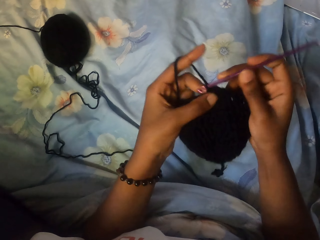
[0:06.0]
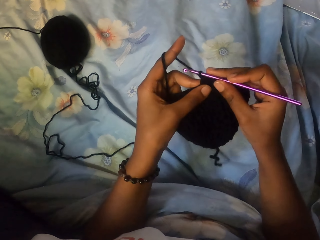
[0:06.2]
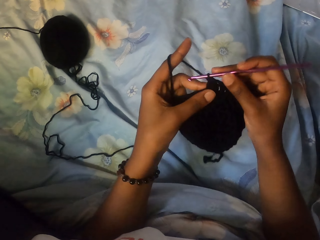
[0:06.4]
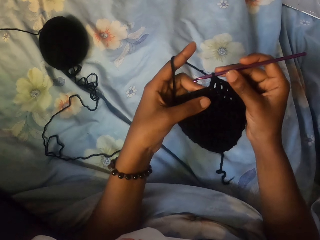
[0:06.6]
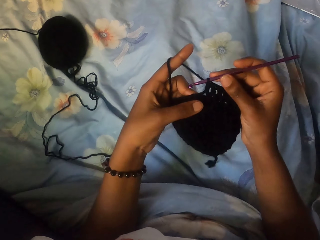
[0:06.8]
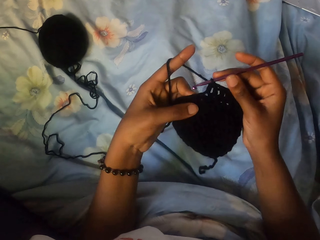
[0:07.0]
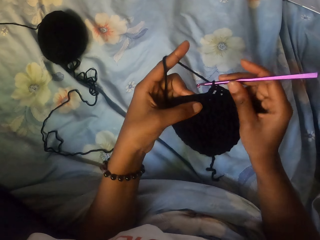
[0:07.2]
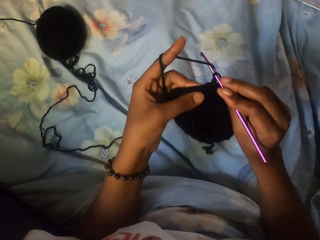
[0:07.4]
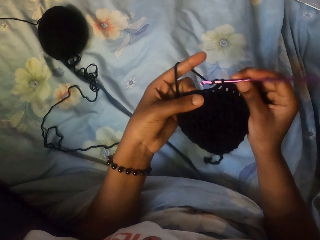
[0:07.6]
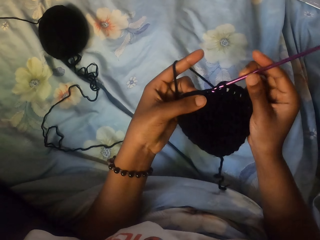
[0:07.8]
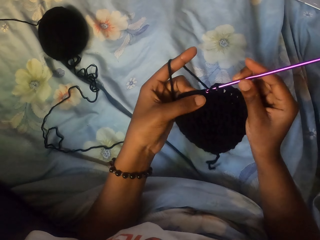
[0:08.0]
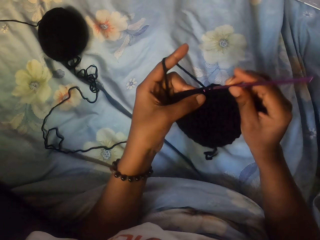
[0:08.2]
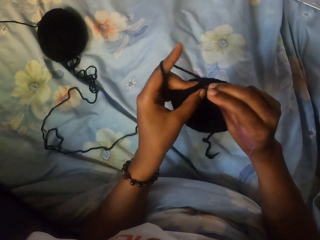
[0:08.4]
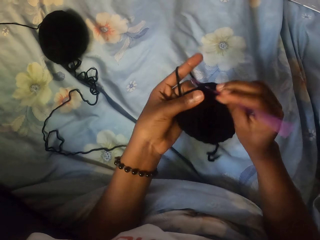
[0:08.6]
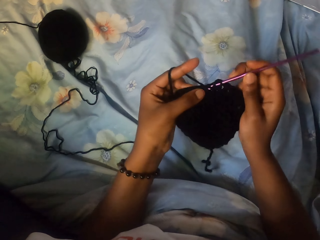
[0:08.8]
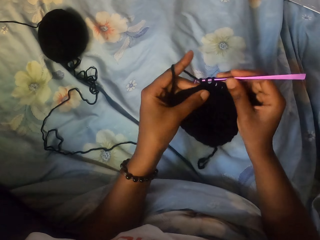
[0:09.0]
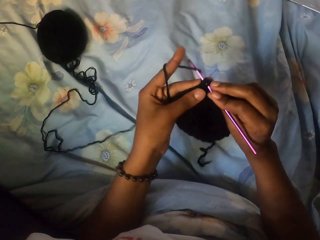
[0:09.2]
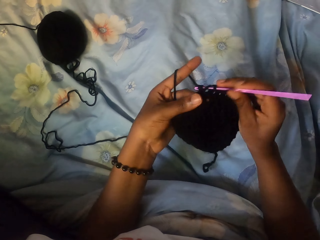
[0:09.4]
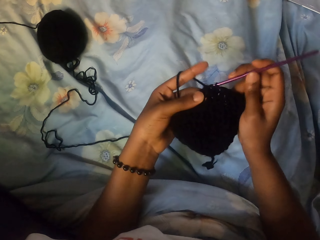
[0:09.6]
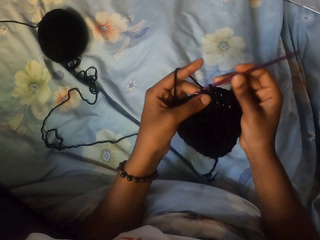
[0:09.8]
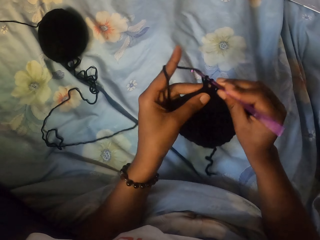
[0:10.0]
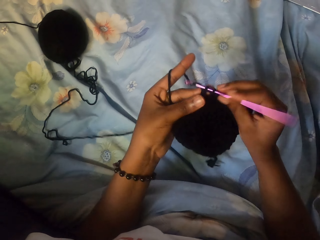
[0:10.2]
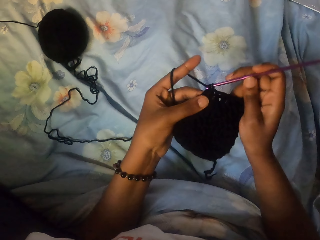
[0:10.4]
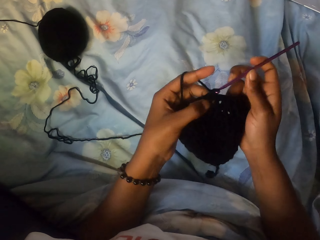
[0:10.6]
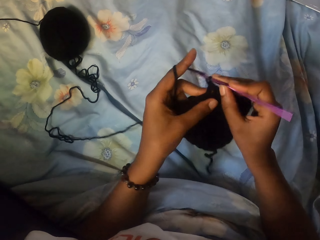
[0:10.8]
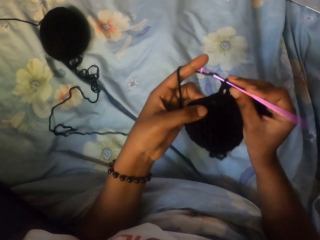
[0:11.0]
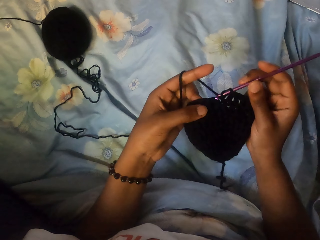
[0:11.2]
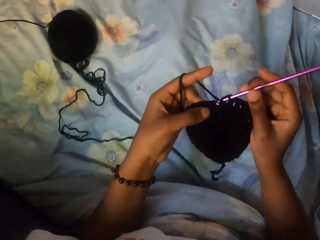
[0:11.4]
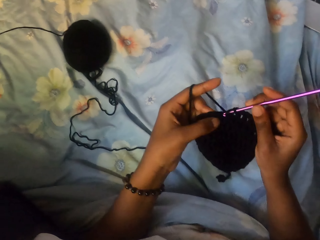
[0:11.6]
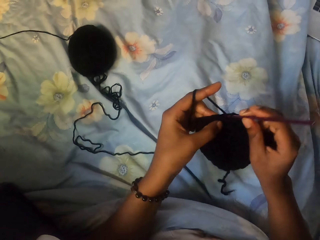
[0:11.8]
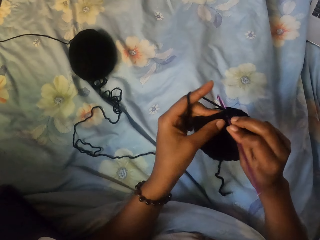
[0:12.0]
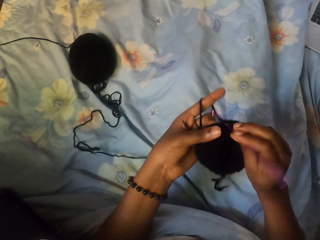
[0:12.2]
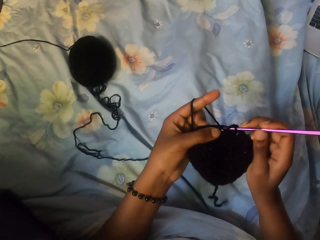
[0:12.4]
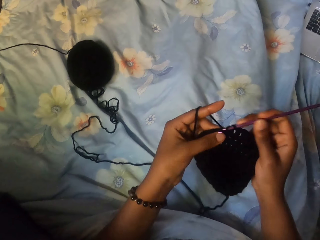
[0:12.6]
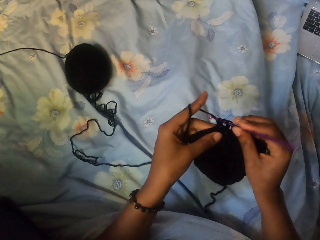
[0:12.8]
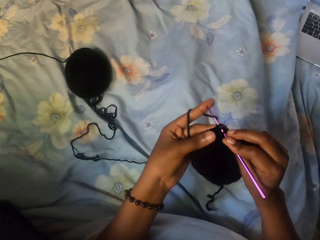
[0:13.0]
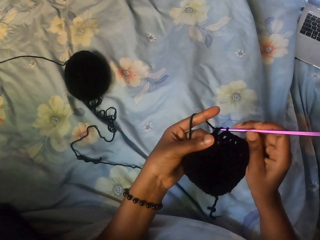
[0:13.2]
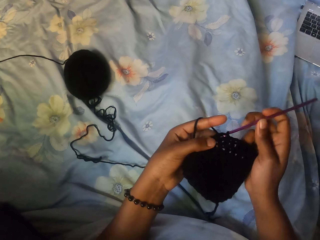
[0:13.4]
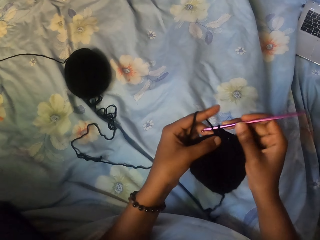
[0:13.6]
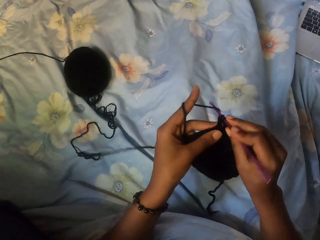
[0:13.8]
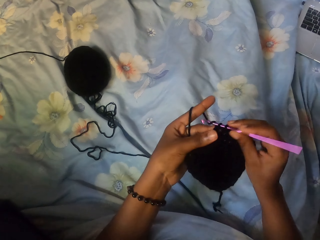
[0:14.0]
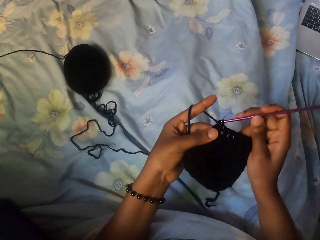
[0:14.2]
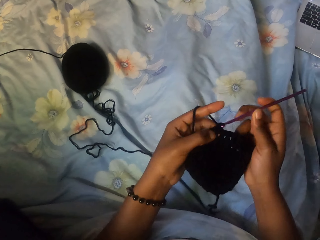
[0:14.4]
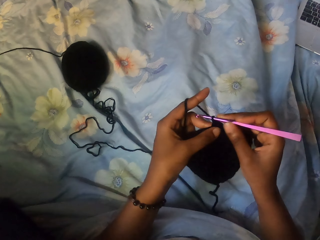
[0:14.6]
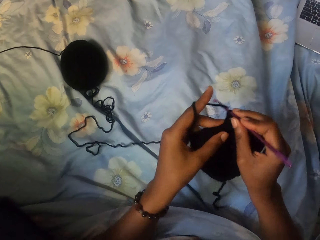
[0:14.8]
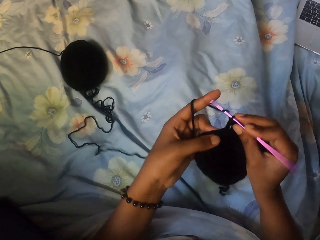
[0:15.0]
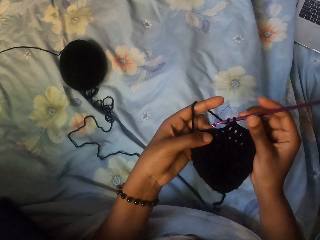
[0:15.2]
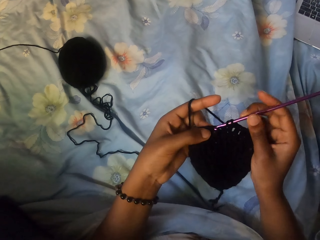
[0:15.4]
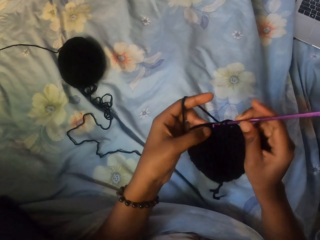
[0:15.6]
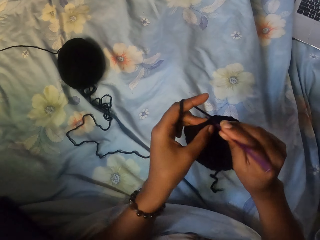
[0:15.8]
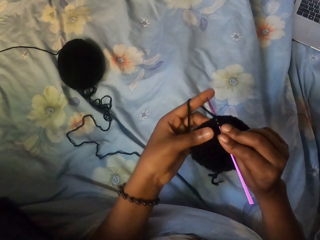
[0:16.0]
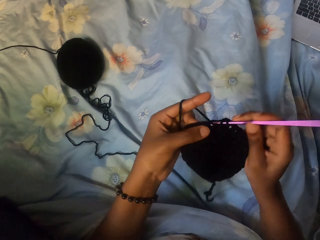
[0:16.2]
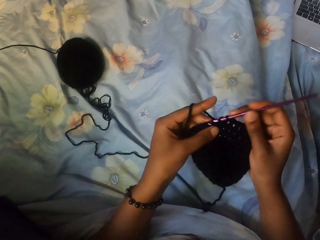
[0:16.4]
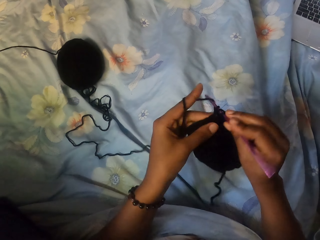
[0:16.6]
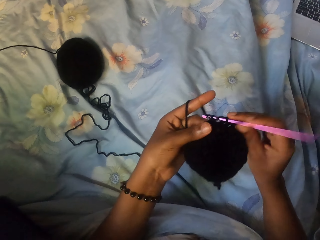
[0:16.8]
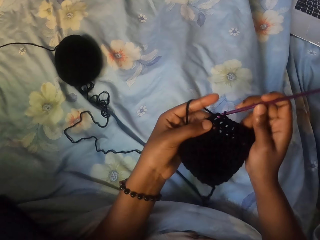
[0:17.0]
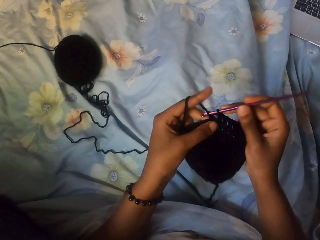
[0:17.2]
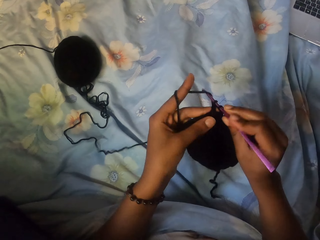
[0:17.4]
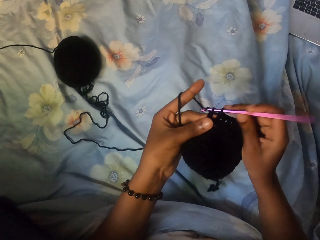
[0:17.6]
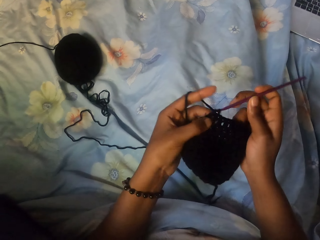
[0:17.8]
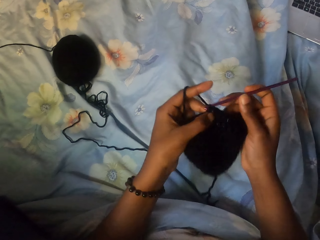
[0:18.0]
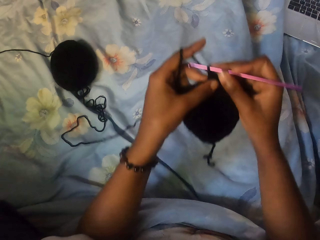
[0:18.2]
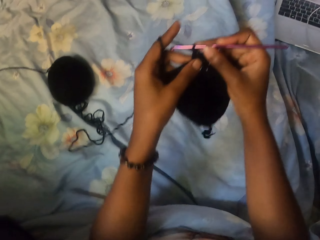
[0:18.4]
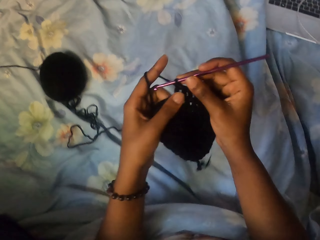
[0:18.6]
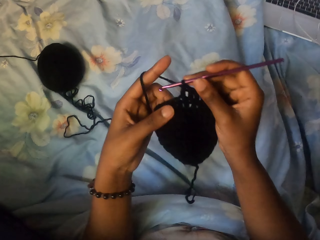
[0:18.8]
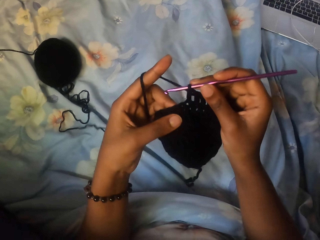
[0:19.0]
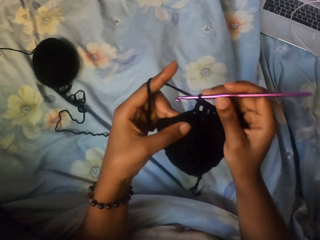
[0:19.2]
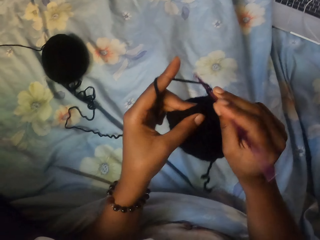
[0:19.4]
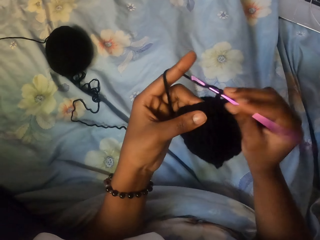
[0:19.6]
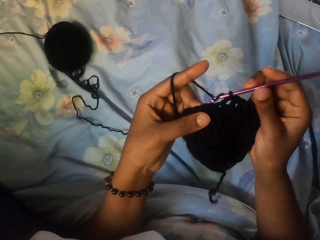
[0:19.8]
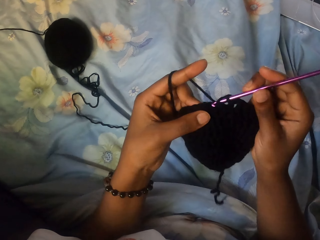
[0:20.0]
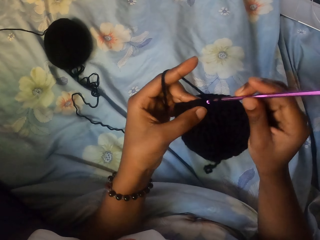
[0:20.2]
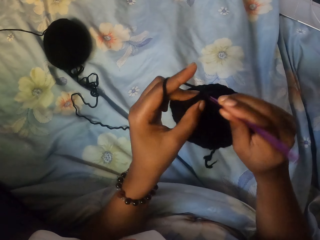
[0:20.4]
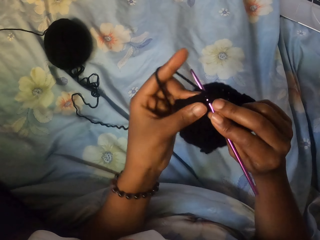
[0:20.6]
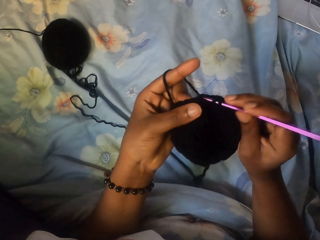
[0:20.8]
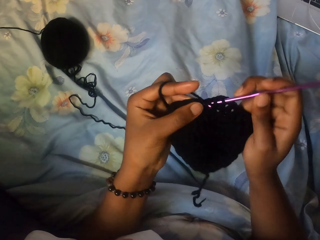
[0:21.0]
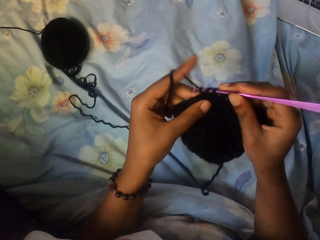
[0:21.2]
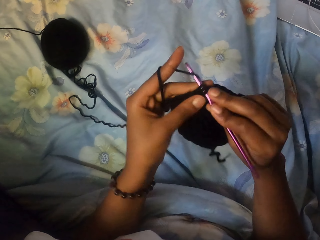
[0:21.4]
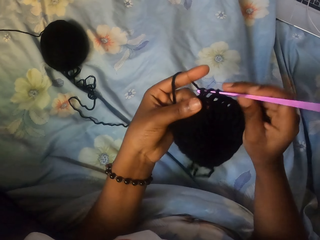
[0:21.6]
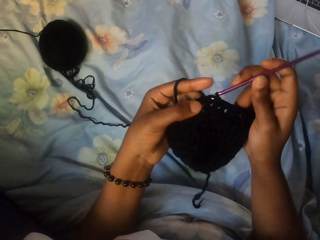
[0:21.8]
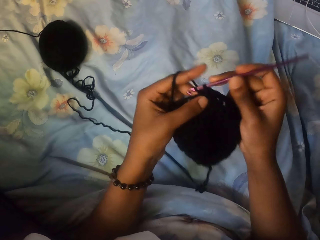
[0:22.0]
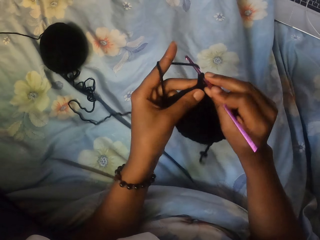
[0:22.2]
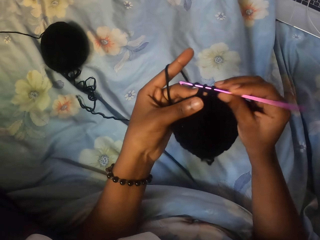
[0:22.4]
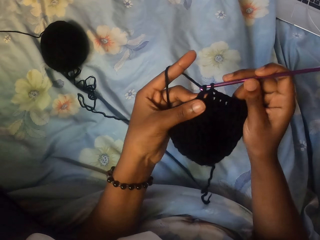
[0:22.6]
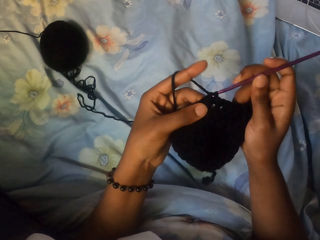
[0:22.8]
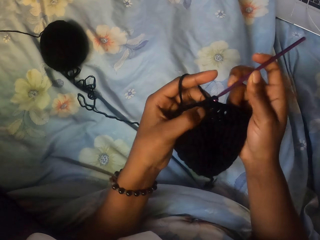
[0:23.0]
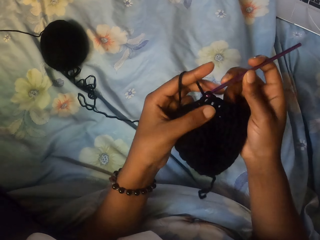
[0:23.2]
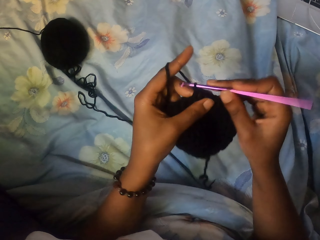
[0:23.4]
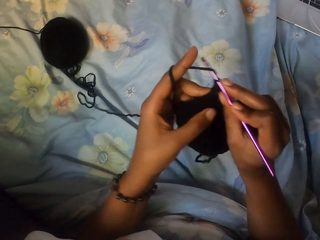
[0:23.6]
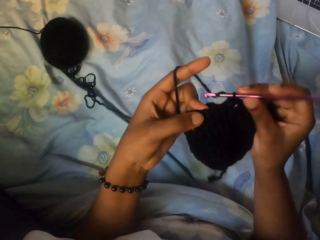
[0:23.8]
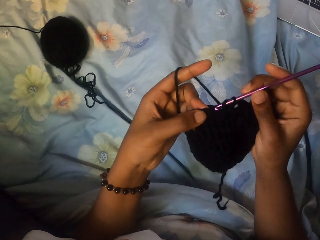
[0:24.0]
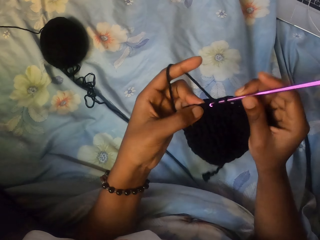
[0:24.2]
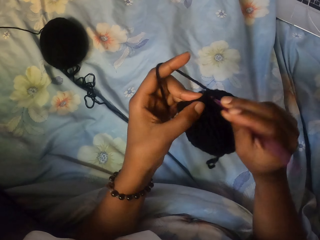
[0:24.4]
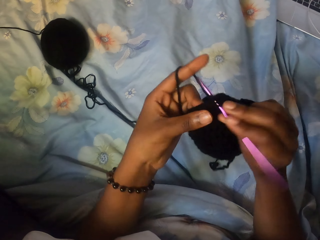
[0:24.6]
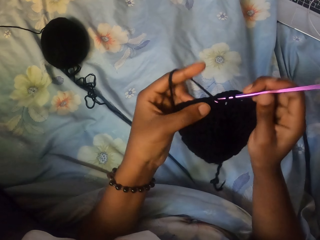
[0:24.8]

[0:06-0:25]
The camera wearer touches the crochet. They knit. They move their hands. They knit.

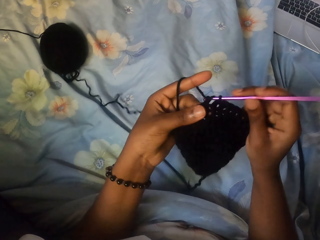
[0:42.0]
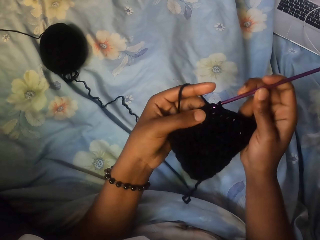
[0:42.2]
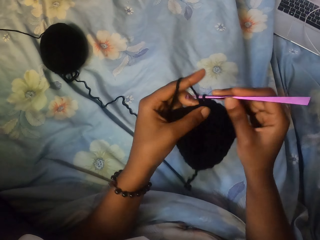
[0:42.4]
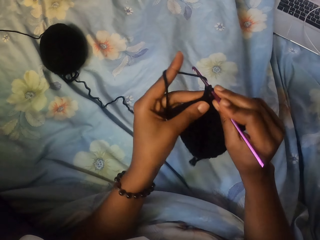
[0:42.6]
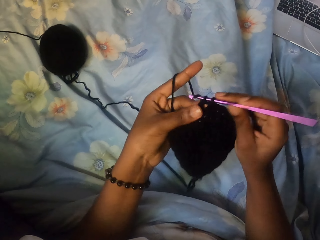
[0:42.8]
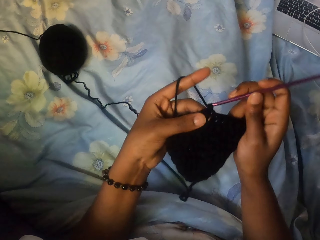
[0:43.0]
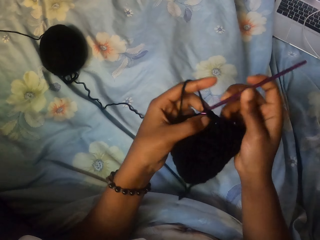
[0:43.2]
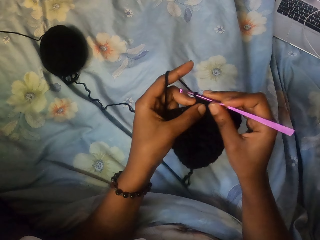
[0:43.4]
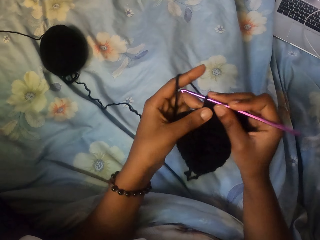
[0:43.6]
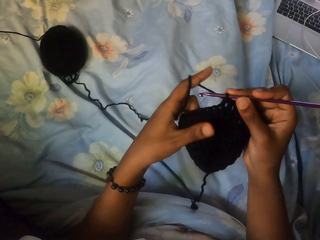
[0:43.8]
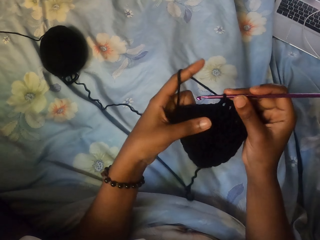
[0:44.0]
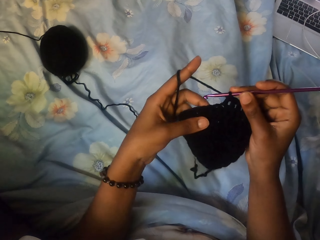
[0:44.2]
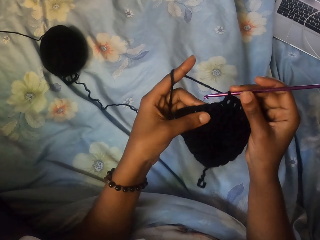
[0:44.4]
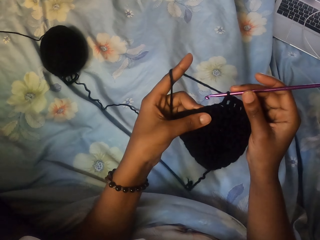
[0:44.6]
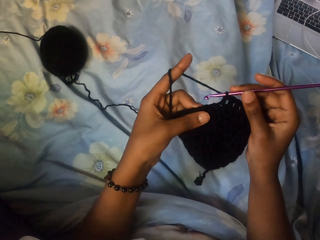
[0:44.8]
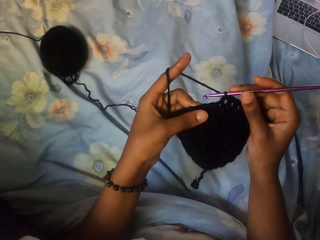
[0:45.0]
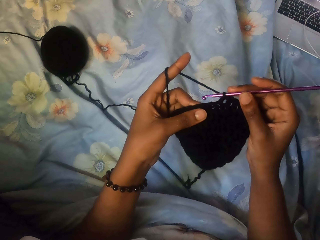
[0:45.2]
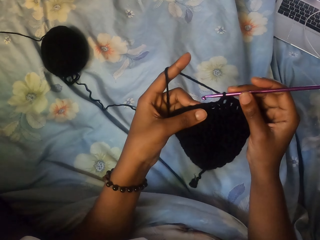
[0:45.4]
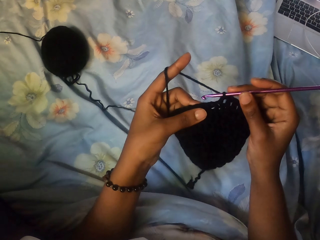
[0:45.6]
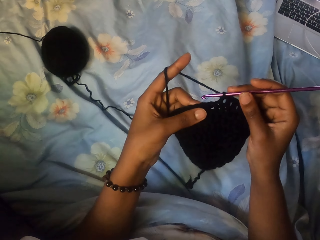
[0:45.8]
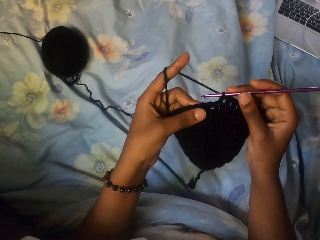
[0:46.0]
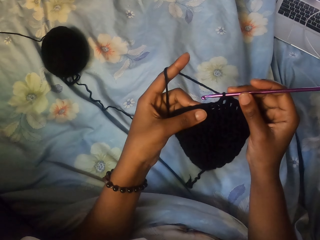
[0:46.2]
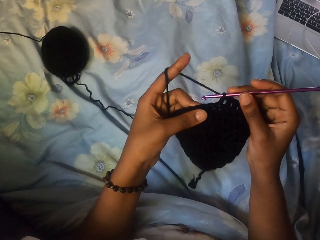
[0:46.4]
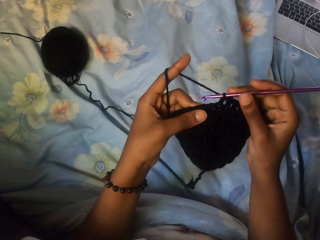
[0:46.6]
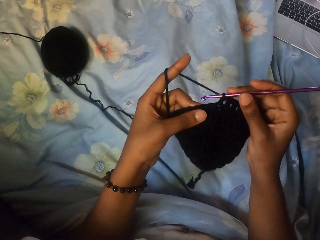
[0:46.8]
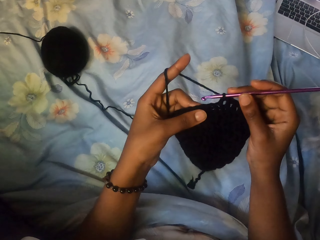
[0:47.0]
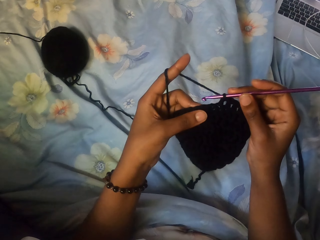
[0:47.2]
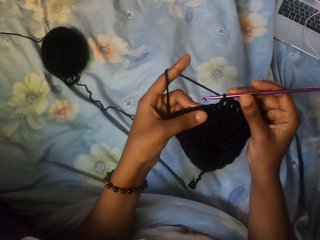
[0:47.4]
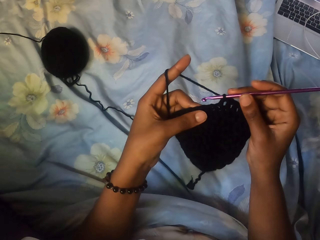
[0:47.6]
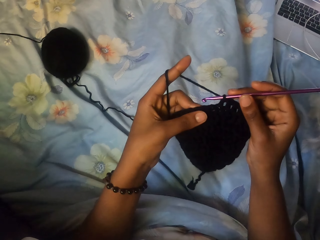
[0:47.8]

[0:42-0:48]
The camera wearer touches.
